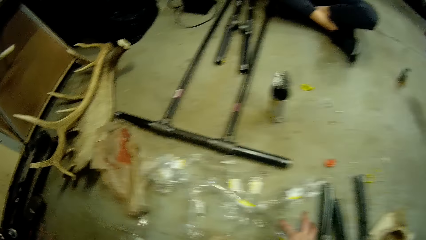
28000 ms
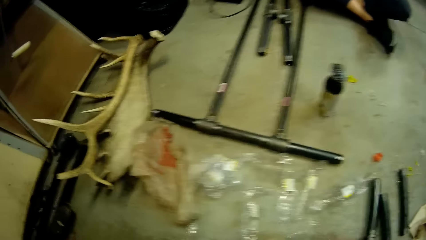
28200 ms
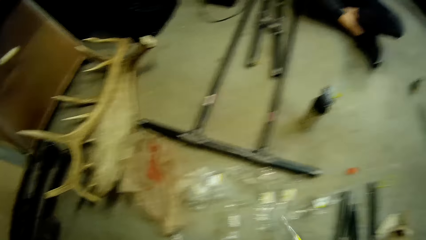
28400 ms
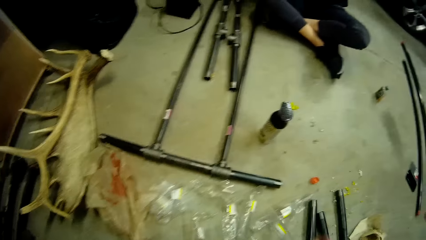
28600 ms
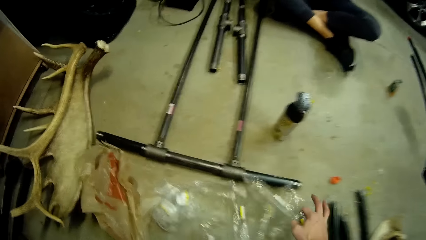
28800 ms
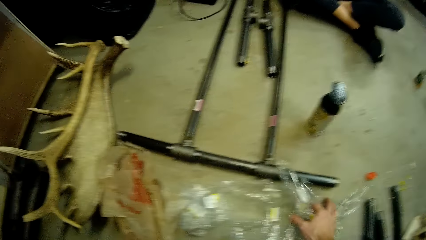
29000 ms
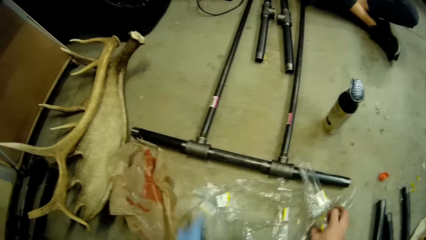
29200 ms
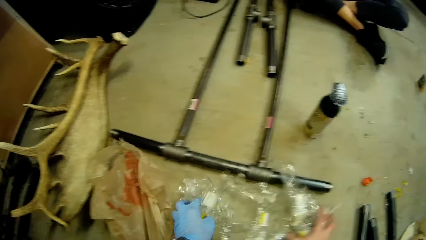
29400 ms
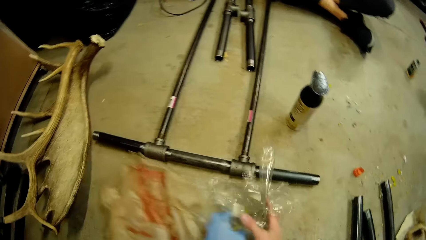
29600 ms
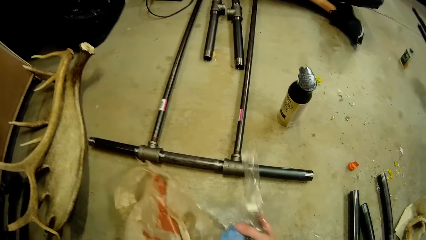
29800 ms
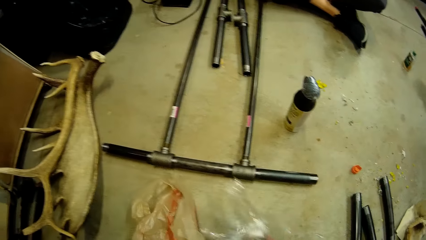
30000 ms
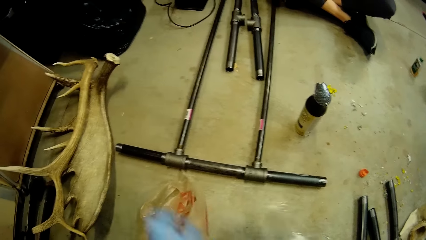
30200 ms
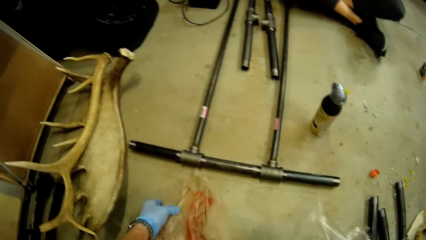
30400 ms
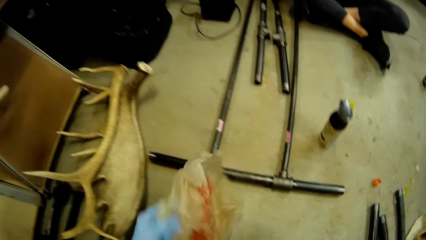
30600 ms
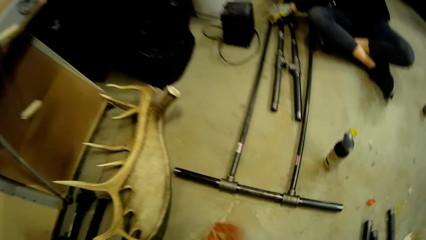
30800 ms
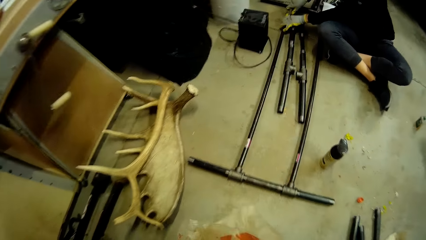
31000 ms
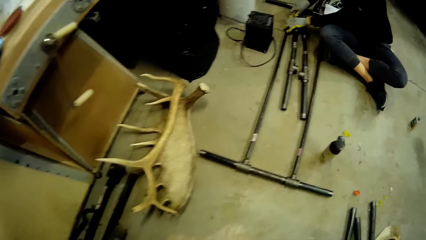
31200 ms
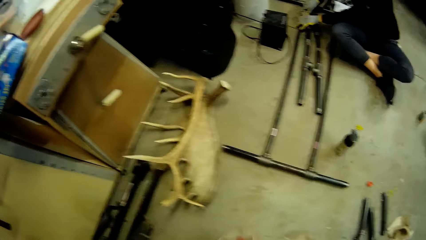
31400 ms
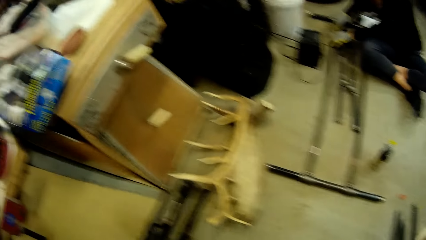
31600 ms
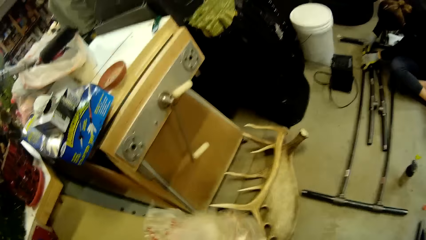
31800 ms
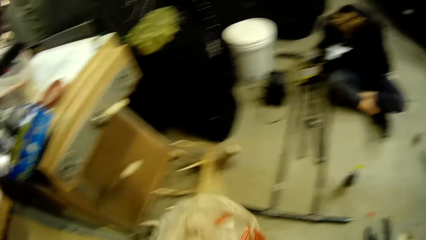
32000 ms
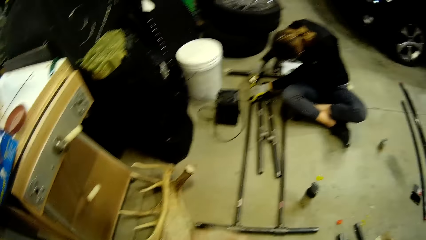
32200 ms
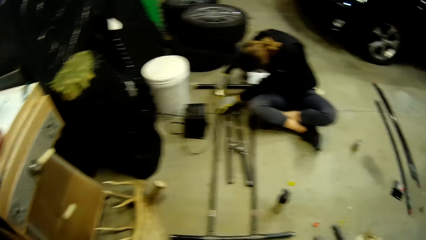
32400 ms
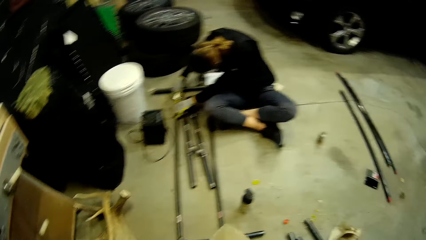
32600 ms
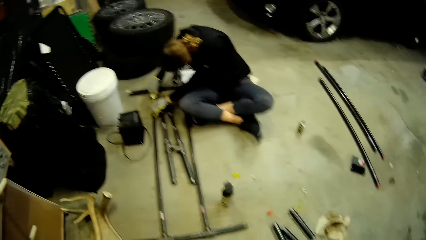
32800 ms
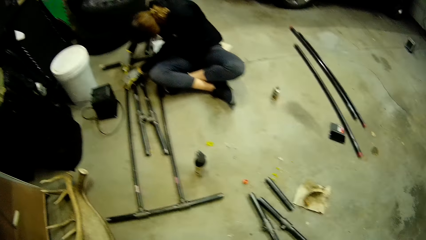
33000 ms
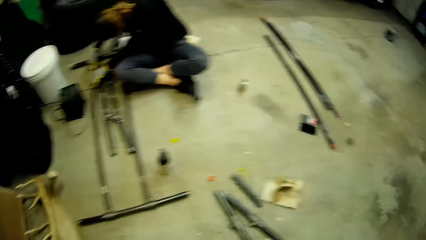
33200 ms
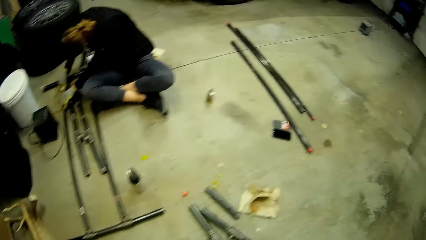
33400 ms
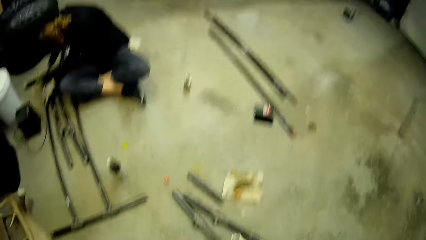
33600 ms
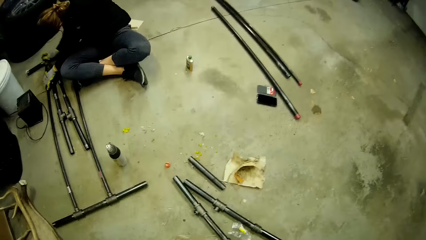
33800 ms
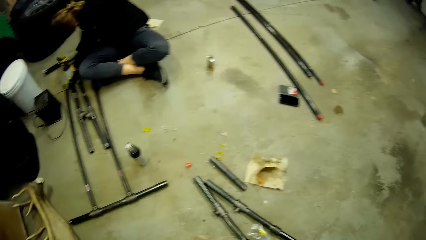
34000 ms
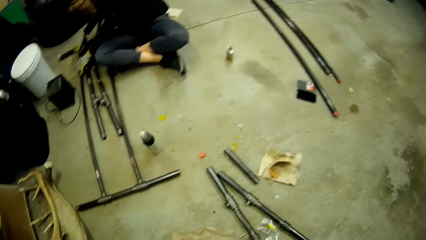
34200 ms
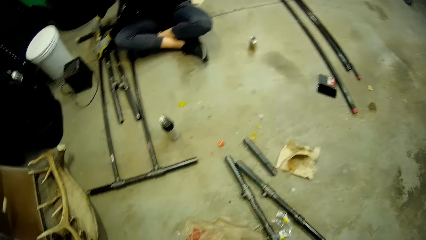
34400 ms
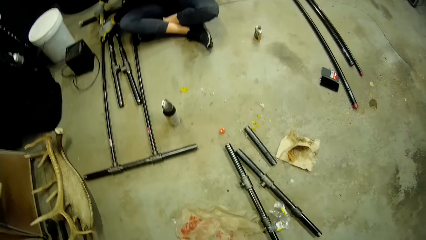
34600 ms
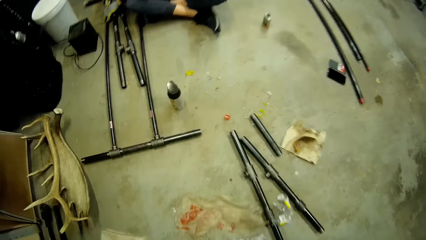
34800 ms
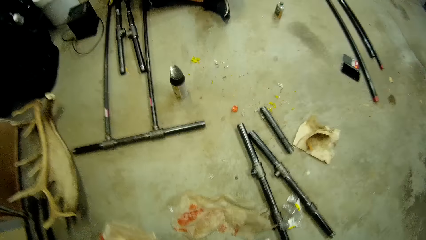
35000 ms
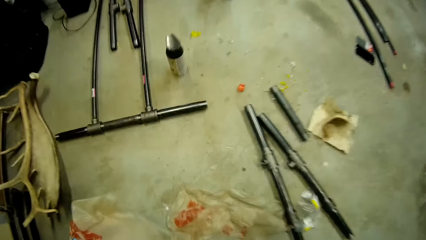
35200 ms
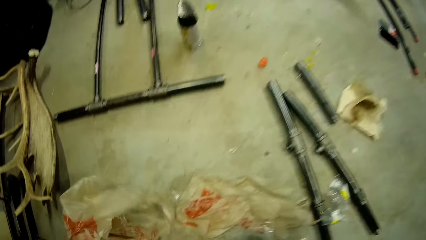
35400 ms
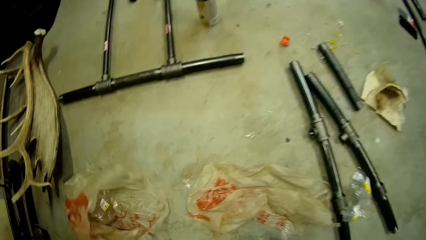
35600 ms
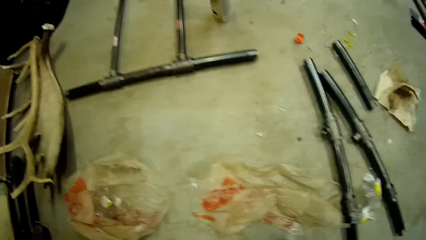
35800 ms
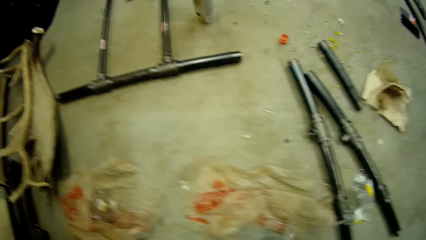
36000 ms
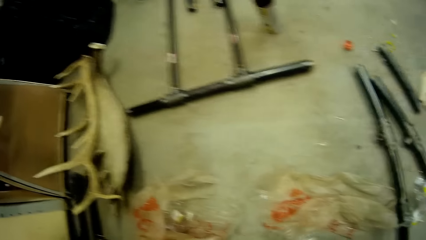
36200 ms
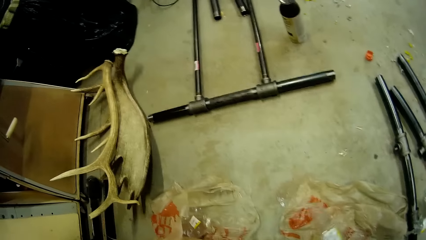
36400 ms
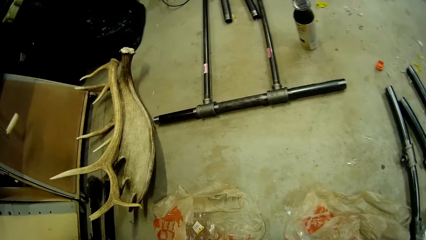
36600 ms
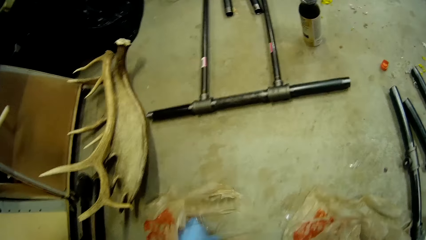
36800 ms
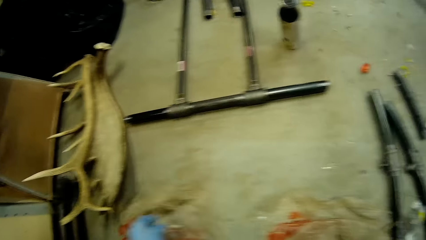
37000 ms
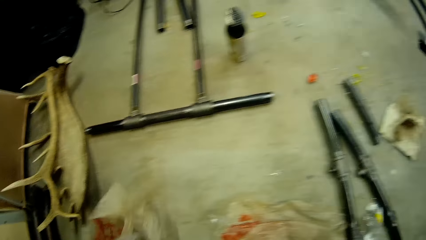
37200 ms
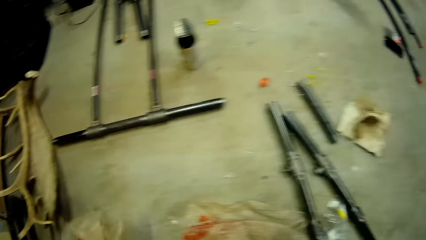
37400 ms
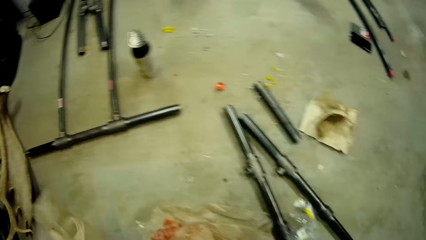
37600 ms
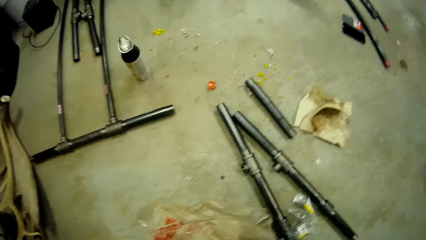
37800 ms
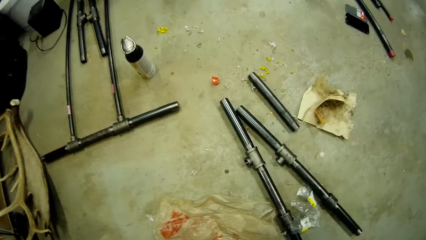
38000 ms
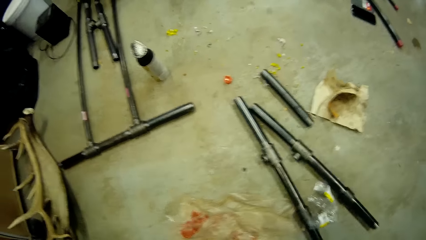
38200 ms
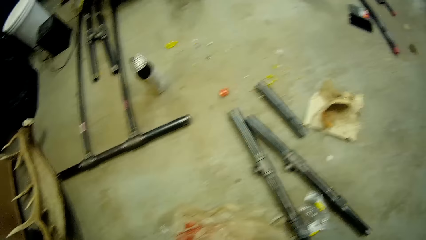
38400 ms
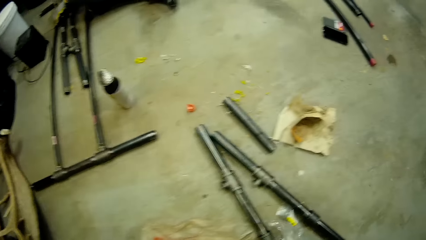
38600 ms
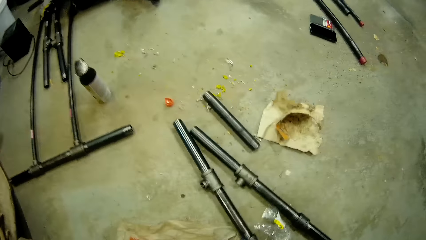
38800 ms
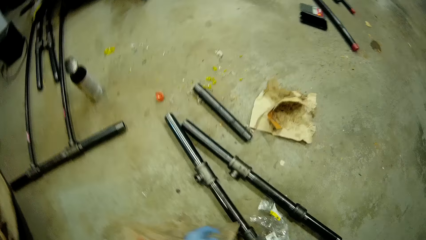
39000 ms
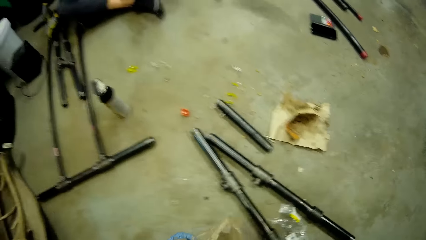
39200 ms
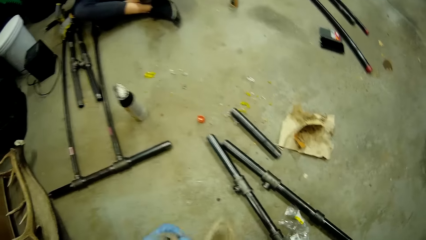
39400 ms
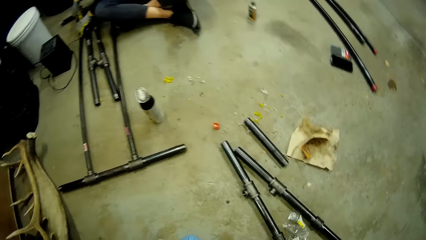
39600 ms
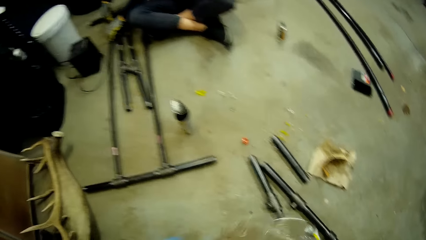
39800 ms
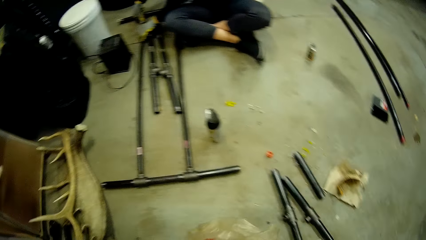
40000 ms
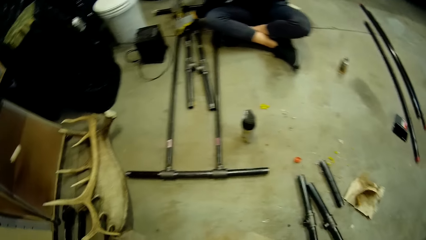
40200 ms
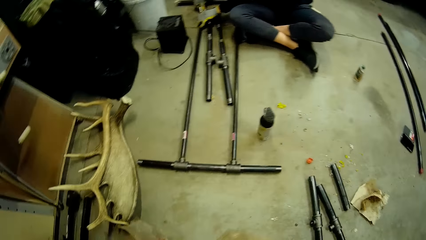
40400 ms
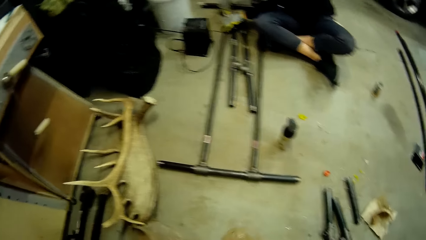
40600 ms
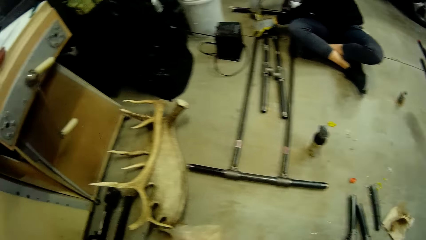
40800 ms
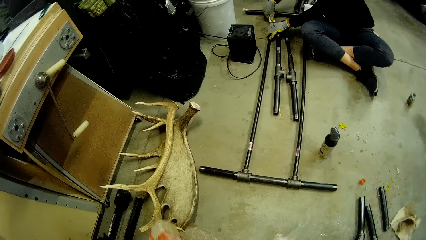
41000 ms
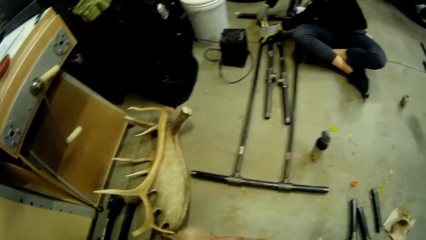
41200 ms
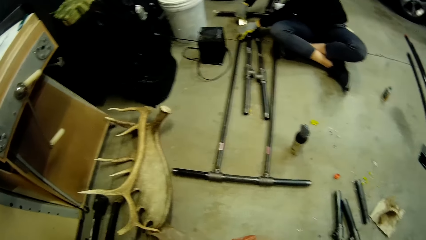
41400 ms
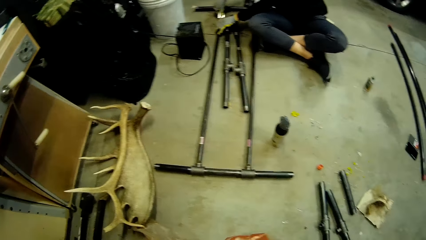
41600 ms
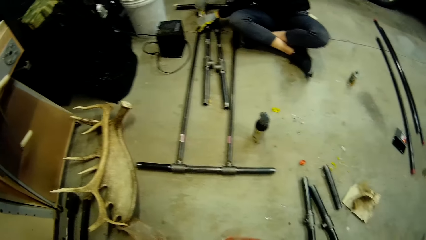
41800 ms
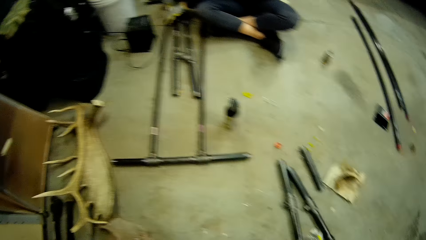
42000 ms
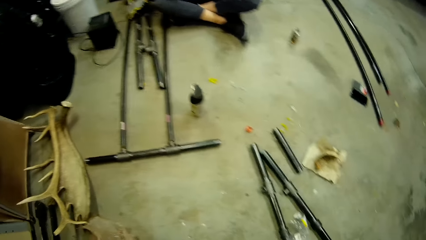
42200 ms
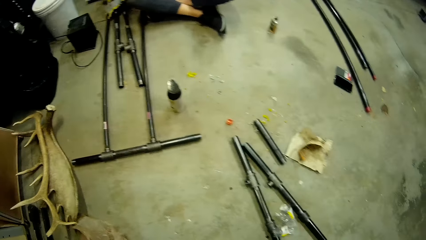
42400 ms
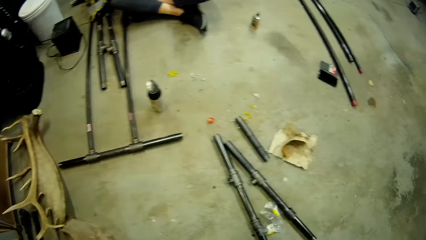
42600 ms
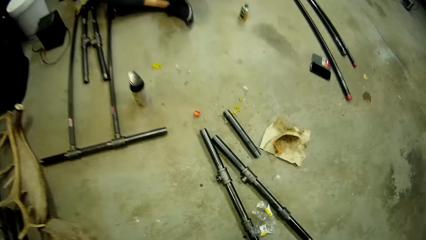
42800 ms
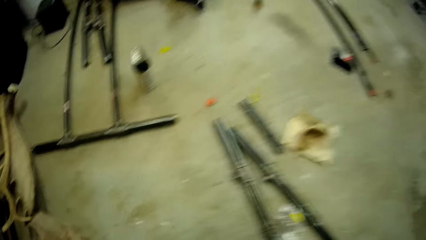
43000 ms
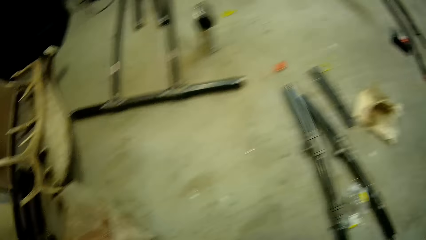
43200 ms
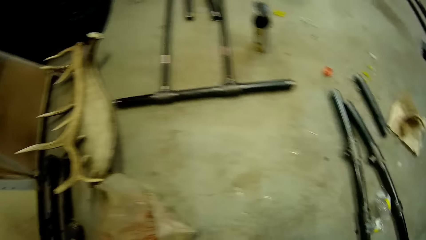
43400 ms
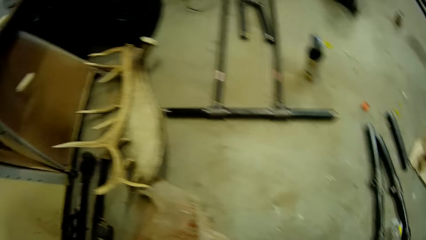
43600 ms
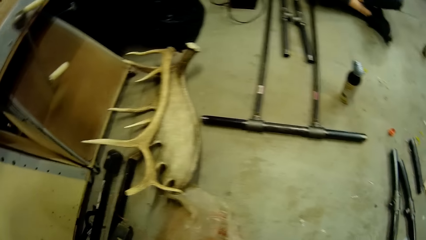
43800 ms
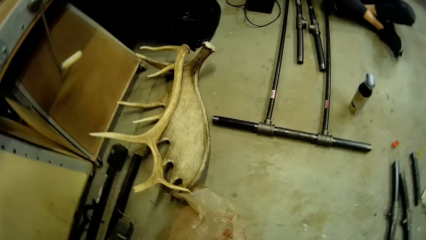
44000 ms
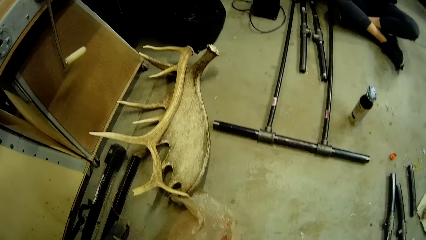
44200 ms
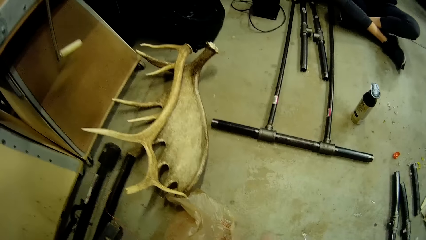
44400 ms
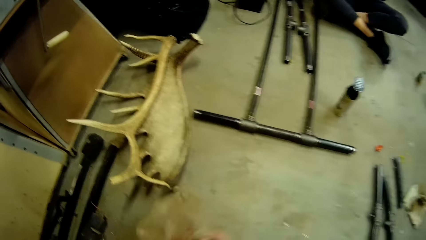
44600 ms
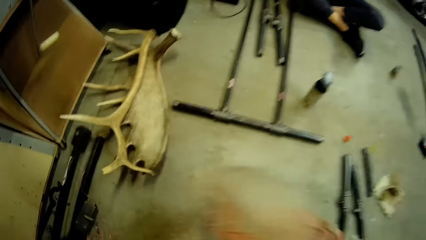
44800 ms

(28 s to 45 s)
The camera wearer picks nylon wraps from the floor with his hands.
